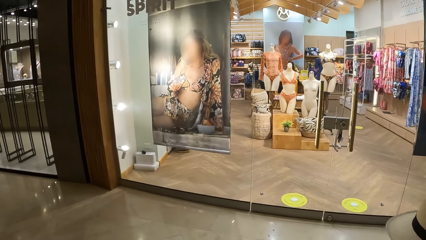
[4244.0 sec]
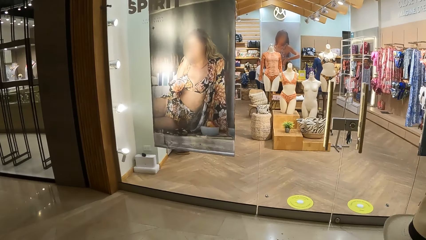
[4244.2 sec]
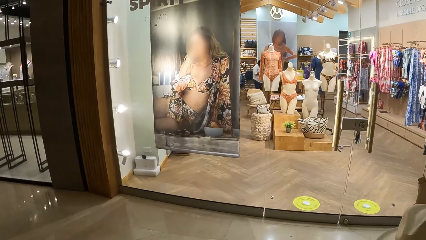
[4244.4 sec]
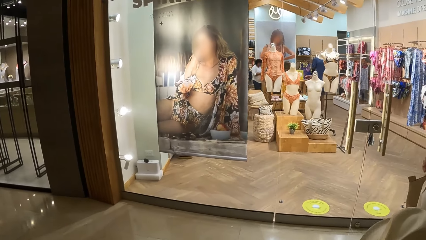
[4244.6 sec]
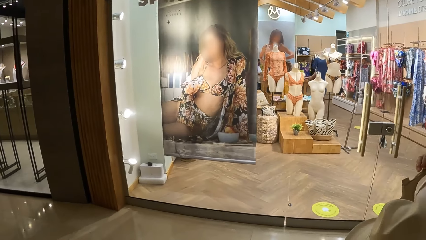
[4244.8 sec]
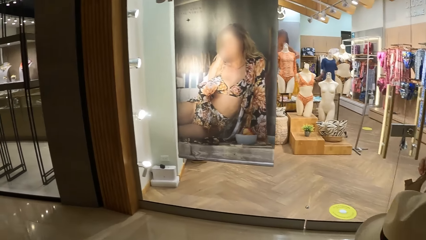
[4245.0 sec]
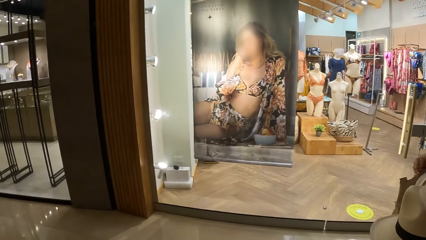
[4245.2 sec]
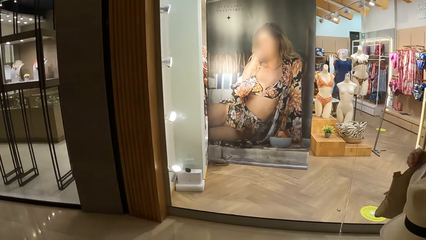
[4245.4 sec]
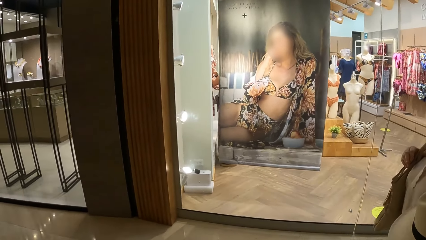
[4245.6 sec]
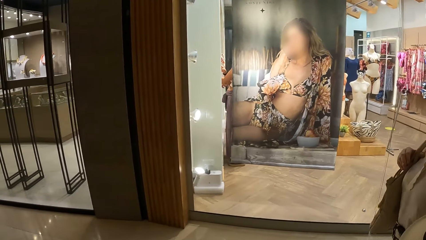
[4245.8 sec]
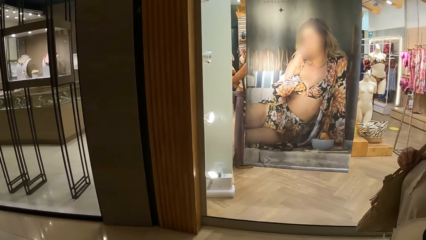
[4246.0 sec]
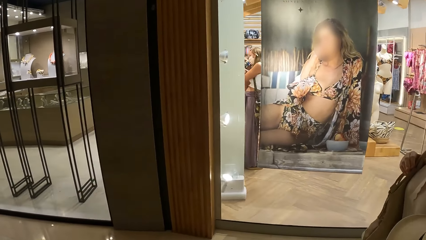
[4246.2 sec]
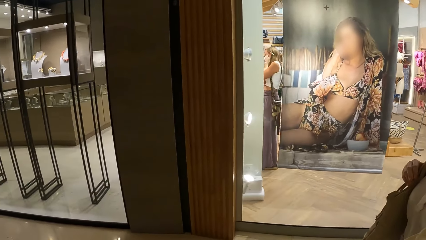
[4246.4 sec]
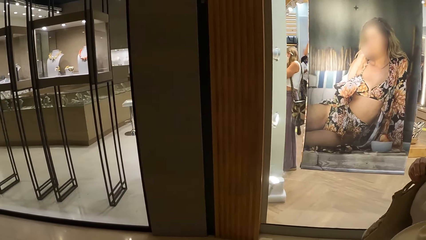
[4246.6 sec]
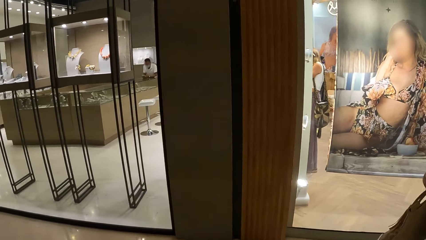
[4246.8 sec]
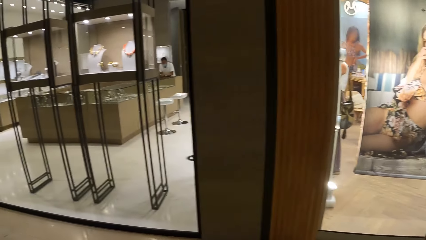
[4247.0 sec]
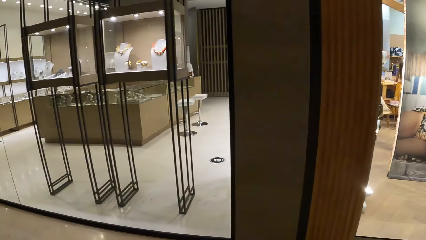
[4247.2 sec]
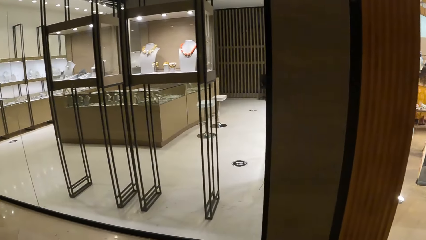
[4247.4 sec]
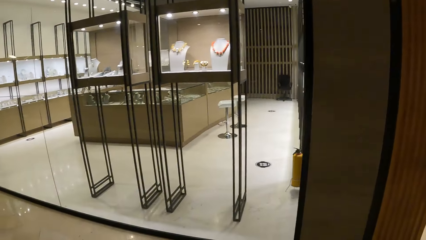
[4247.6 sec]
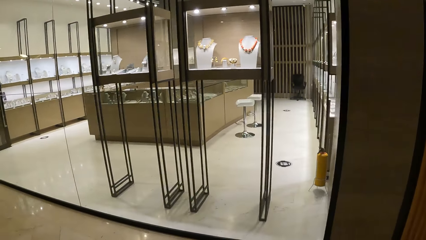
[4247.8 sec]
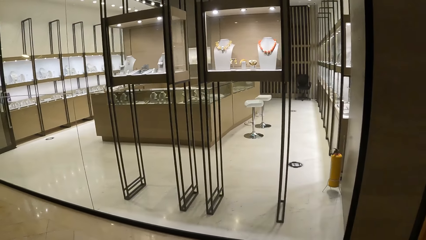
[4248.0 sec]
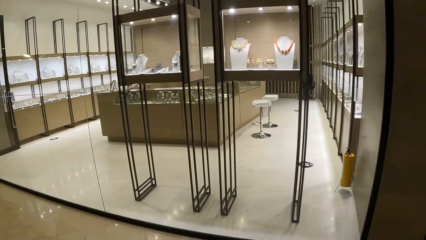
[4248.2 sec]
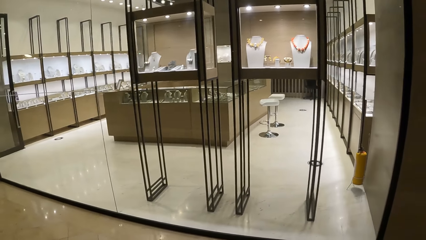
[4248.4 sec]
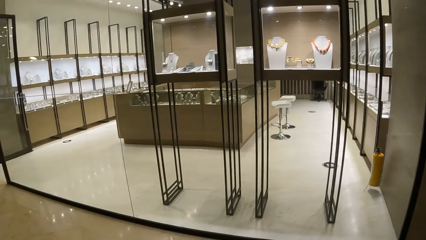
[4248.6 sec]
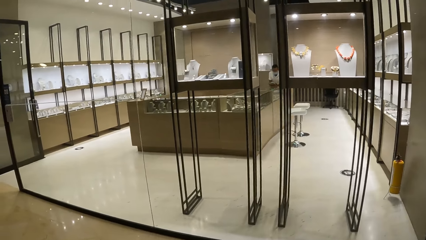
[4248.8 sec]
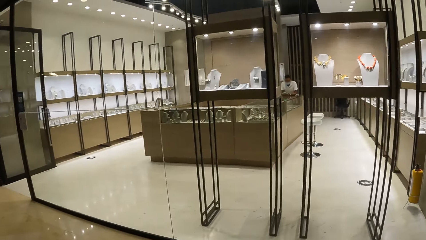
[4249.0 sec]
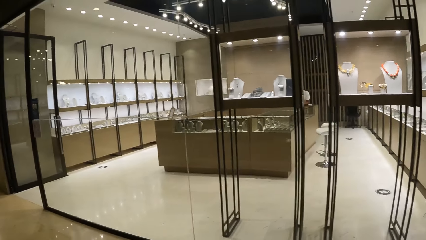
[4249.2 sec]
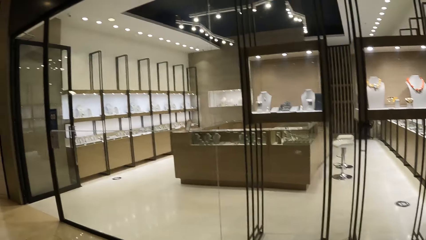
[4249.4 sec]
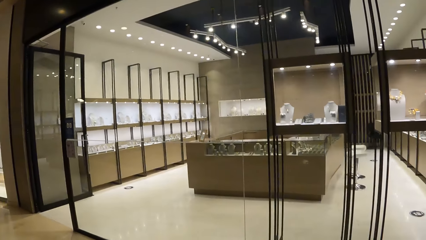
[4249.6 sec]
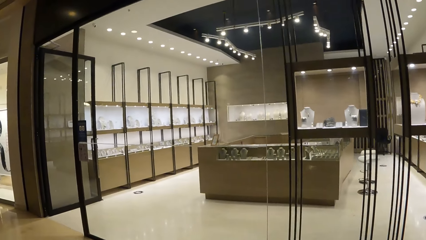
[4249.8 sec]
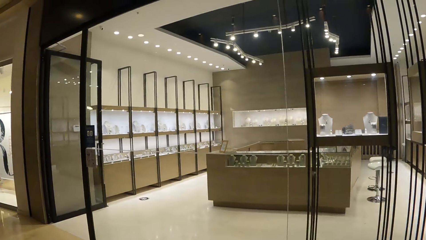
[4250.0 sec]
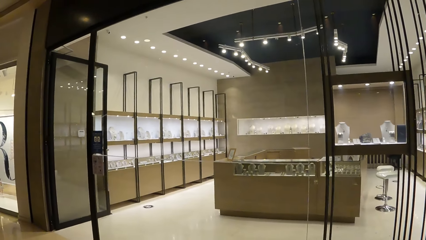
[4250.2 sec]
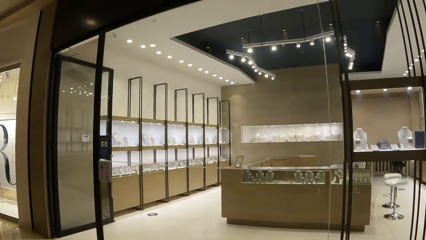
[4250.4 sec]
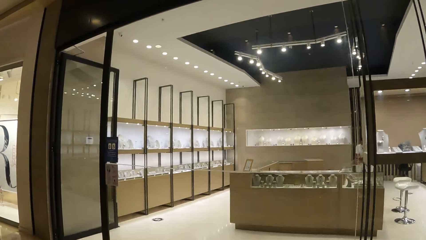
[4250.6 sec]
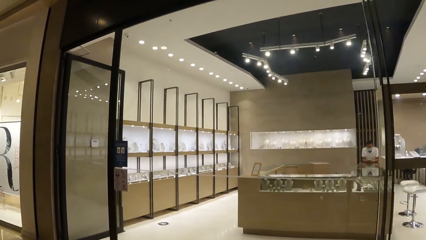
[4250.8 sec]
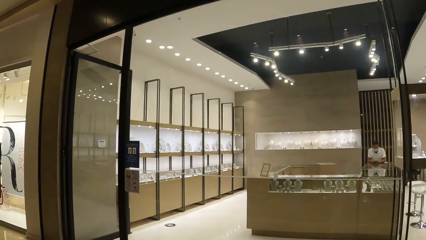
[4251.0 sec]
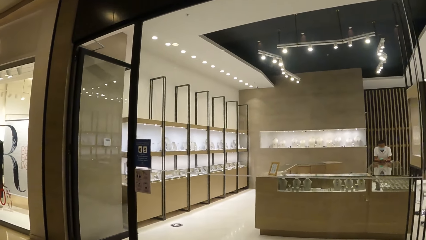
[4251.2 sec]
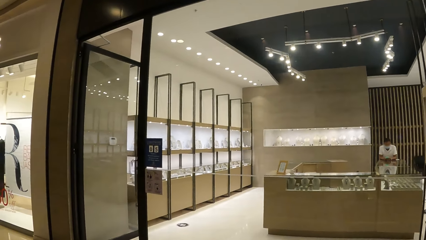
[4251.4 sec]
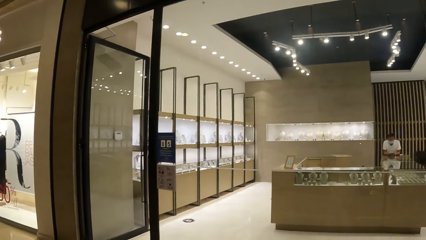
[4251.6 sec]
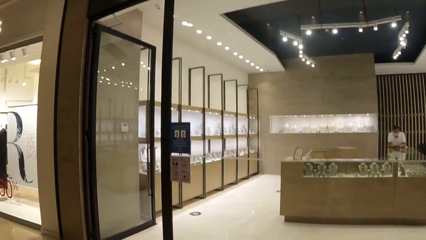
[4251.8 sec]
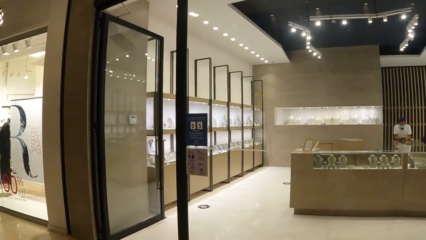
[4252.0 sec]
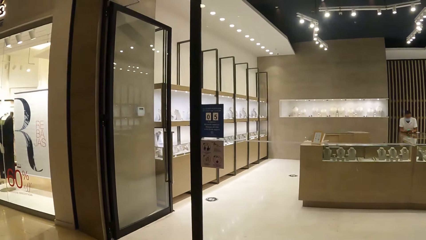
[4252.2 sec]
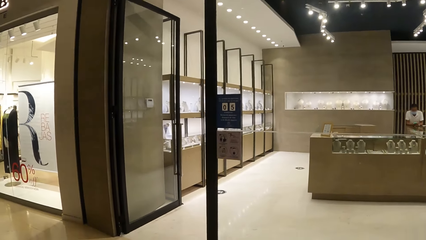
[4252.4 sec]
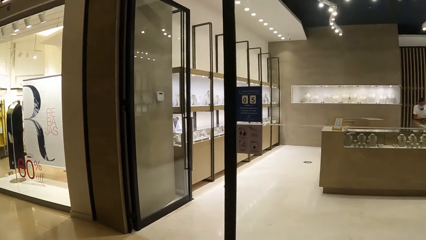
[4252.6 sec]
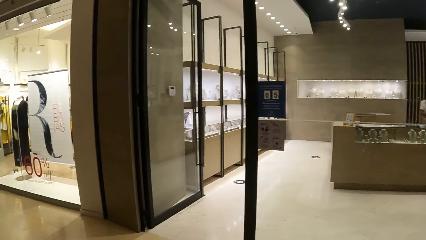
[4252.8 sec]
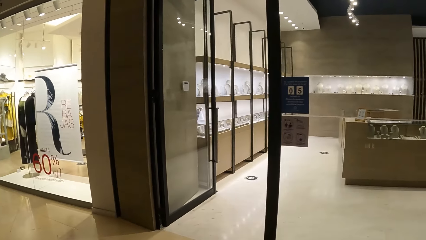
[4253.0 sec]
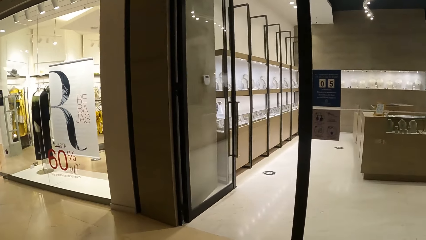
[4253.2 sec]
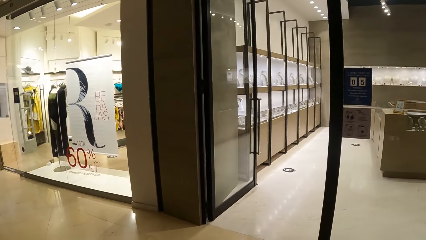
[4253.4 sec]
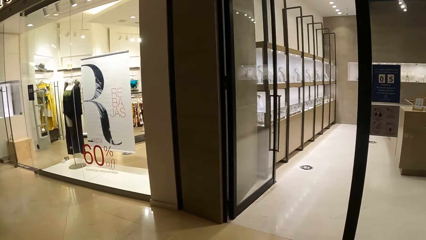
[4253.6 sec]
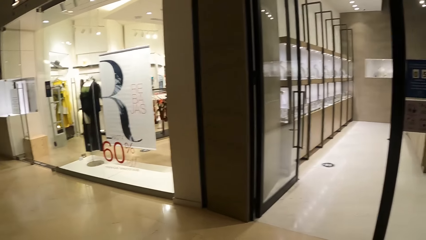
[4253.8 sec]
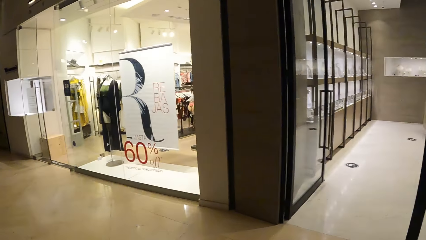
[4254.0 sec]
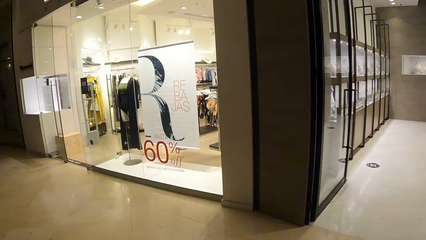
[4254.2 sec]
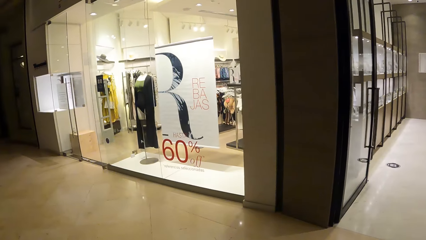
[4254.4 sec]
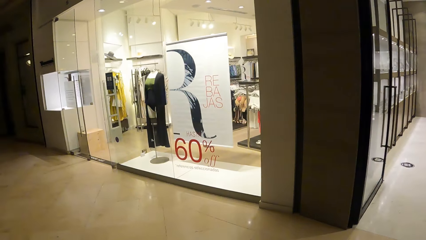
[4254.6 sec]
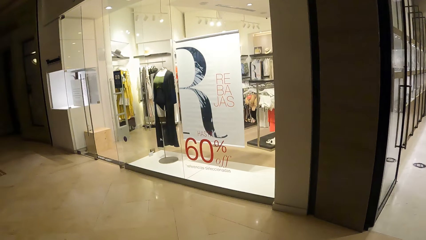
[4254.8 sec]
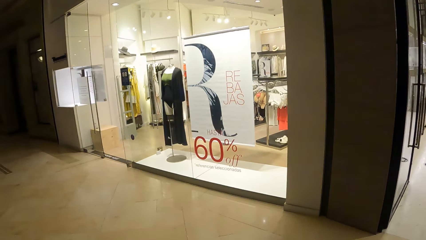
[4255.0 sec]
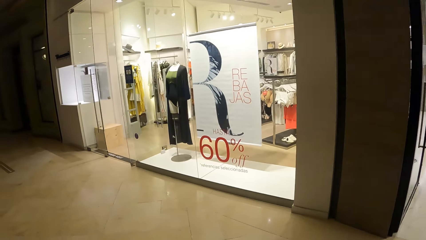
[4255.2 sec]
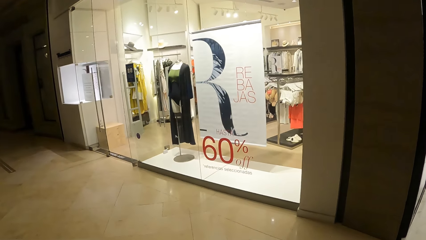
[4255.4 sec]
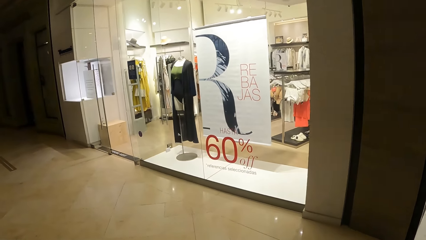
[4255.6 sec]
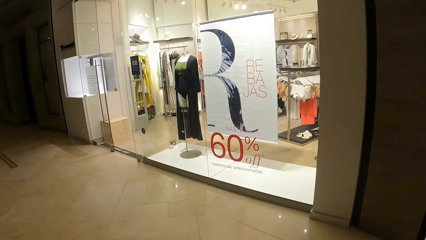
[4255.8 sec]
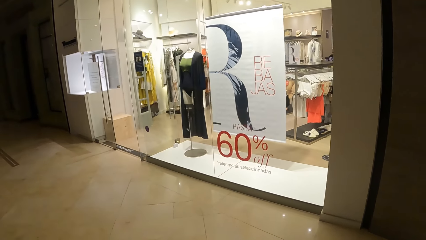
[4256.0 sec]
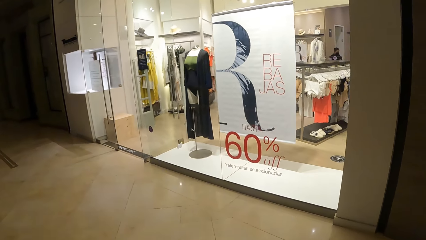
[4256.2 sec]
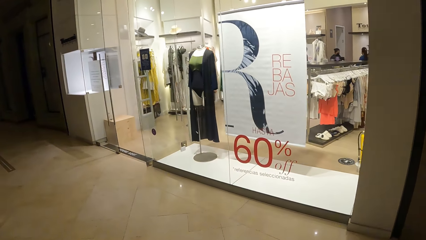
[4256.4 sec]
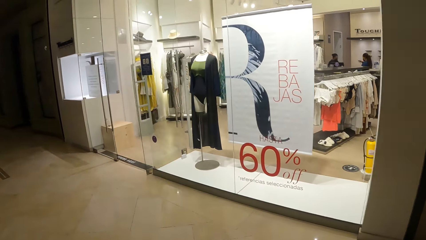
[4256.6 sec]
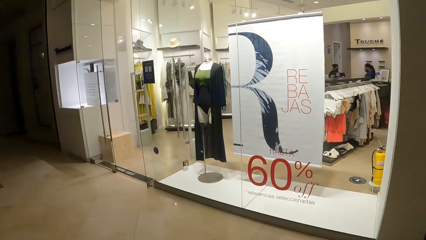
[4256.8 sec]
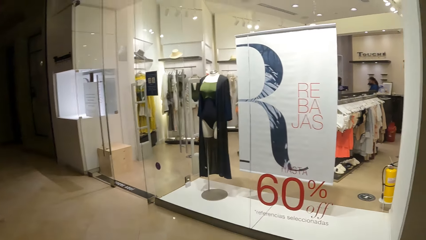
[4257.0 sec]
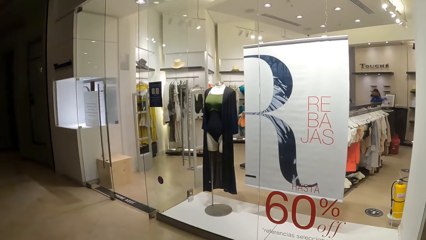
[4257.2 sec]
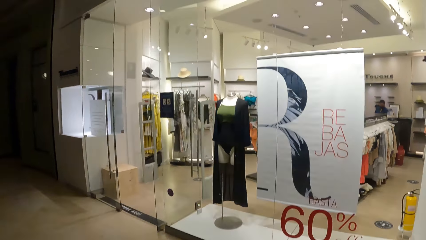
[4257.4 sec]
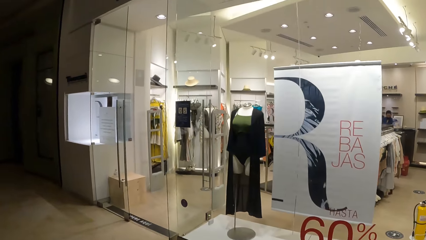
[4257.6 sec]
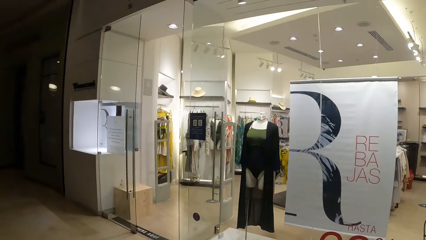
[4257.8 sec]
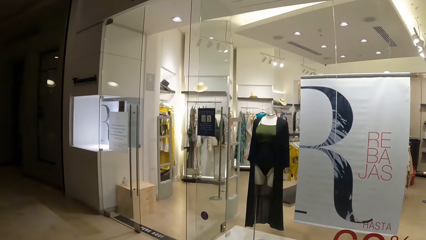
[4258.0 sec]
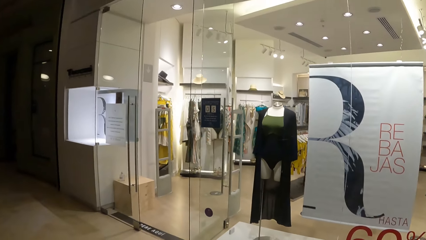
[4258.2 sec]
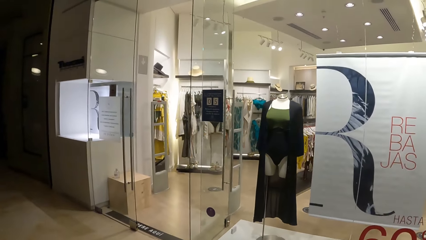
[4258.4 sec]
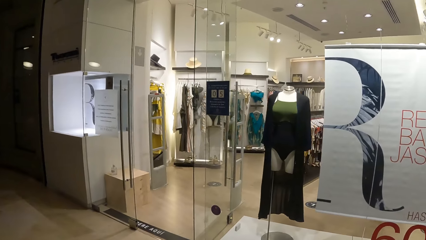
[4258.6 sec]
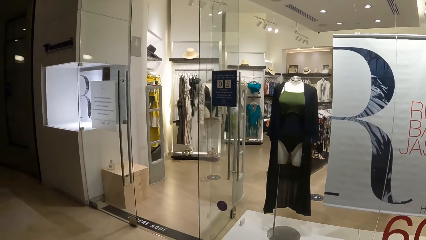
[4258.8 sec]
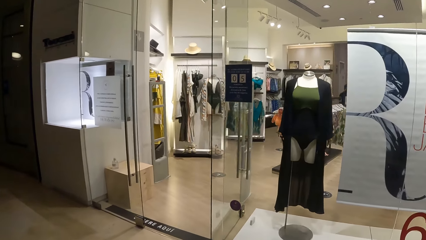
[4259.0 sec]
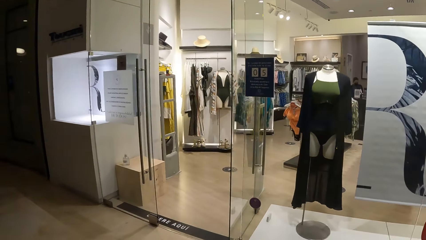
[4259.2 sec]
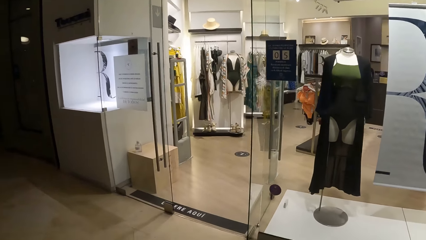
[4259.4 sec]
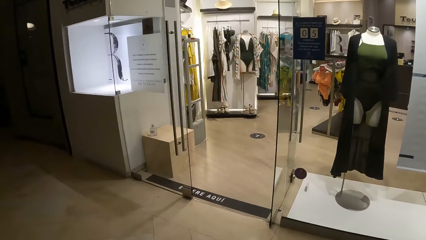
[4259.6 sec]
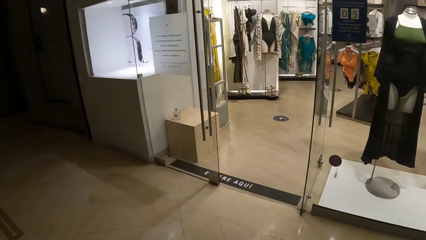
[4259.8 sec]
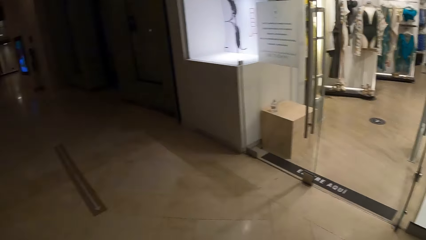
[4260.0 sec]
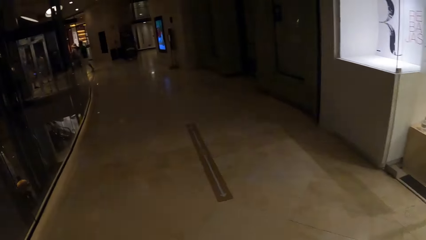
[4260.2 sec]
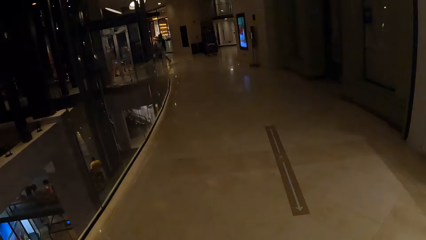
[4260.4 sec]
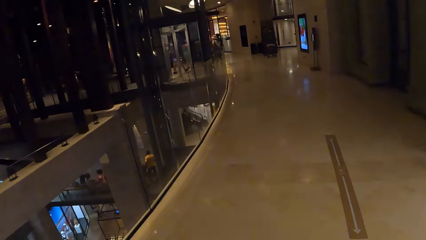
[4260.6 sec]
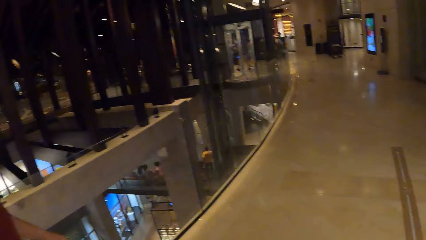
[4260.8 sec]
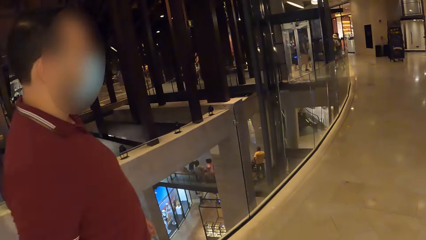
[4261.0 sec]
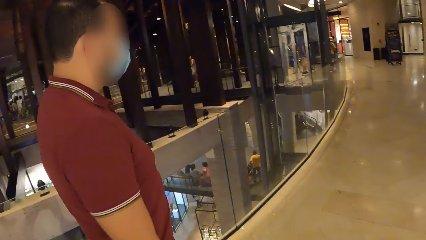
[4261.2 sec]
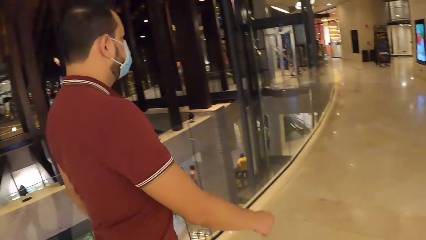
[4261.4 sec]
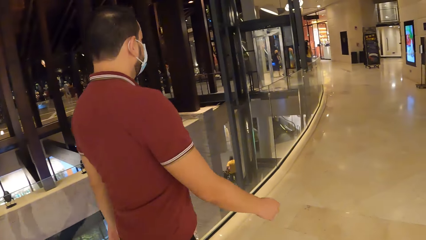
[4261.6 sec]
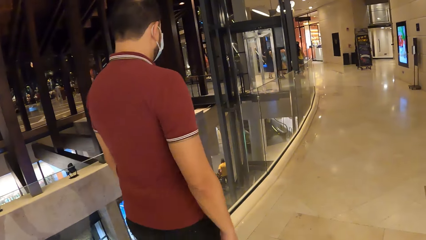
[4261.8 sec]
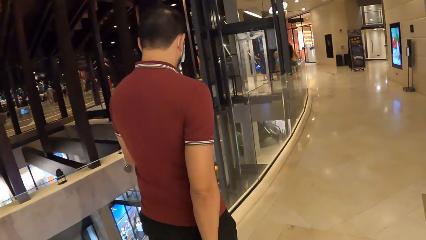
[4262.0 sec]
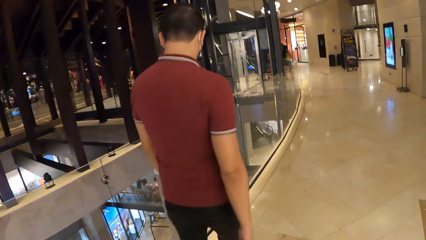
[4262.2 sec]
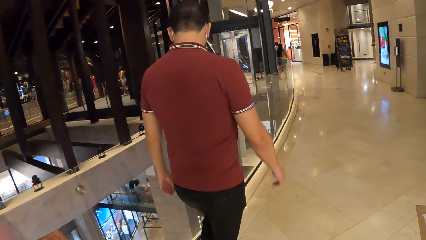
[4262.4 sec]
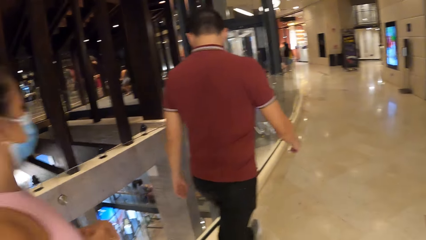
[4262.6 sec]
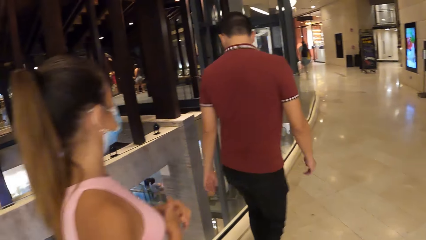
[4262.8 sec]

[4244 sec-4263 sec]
The camera wearer looks around. They walk.
